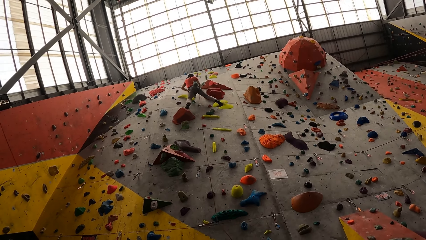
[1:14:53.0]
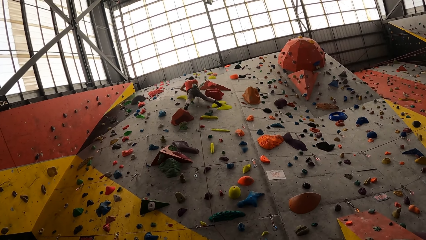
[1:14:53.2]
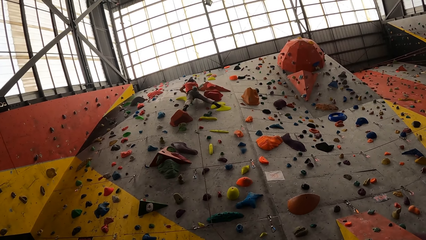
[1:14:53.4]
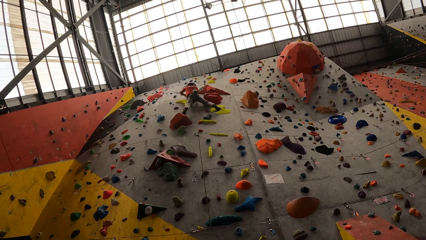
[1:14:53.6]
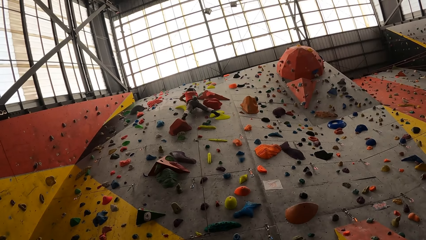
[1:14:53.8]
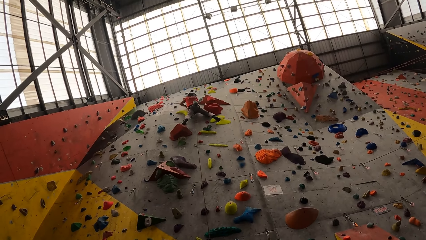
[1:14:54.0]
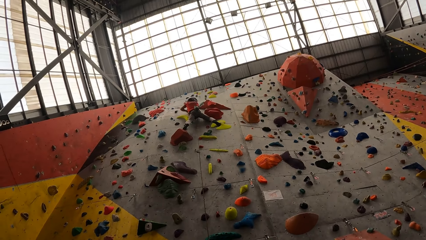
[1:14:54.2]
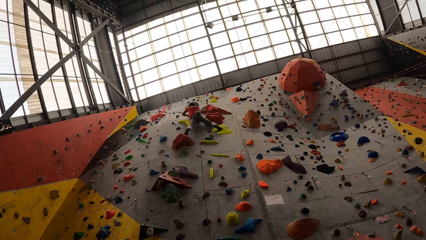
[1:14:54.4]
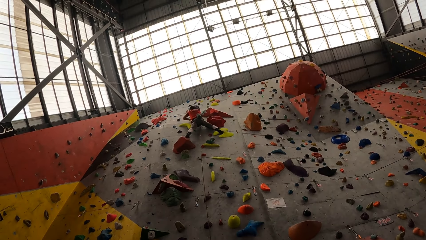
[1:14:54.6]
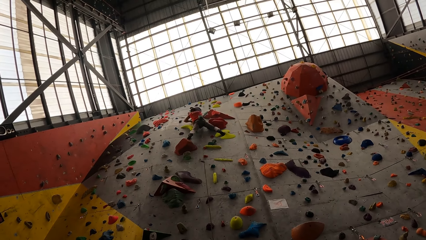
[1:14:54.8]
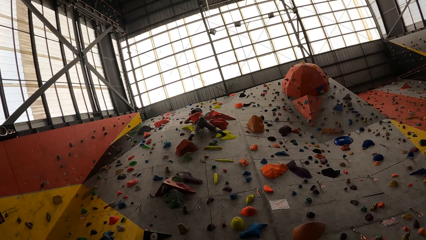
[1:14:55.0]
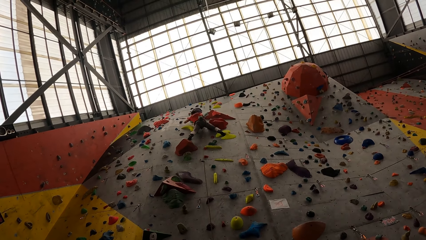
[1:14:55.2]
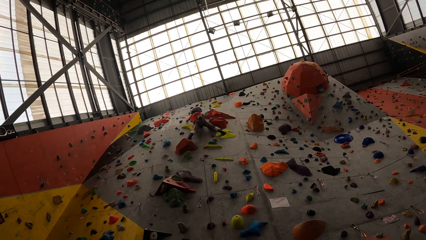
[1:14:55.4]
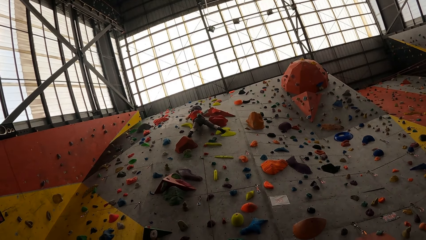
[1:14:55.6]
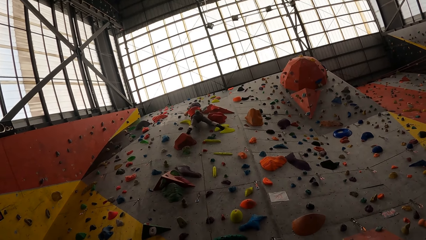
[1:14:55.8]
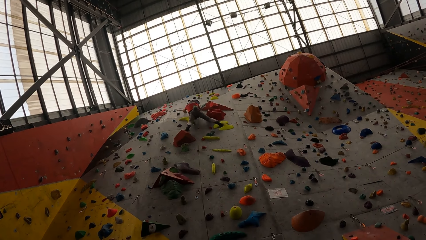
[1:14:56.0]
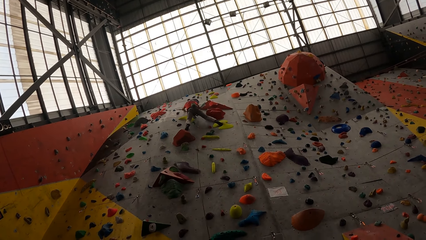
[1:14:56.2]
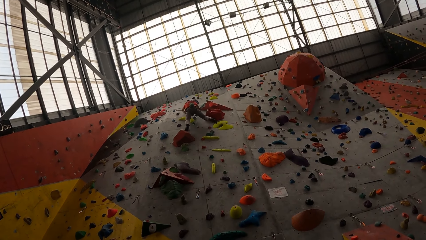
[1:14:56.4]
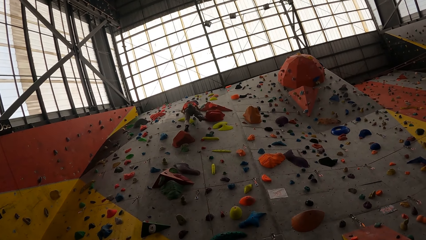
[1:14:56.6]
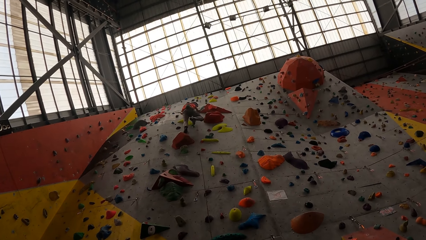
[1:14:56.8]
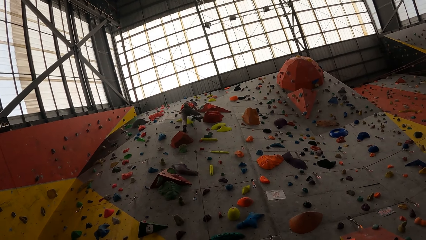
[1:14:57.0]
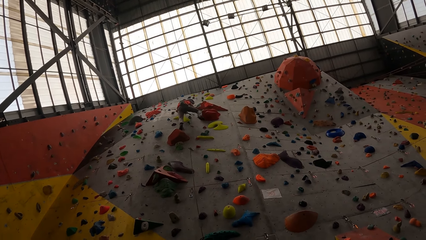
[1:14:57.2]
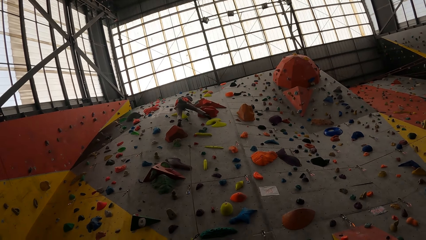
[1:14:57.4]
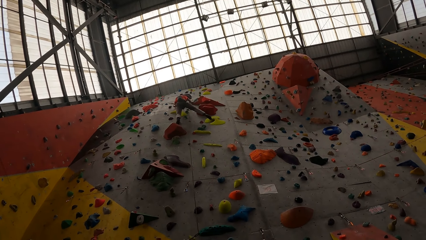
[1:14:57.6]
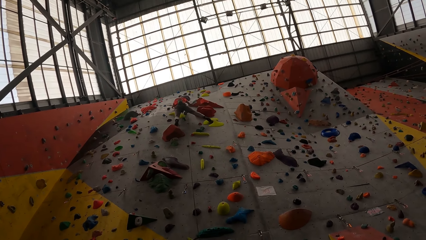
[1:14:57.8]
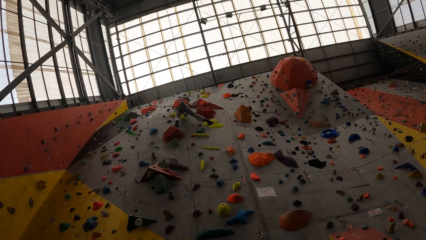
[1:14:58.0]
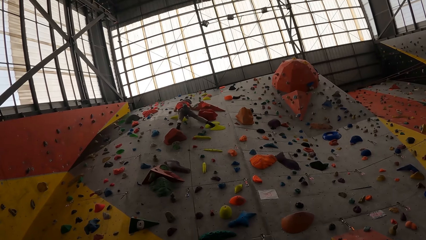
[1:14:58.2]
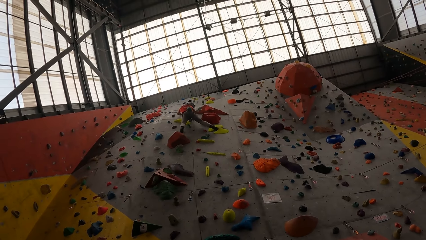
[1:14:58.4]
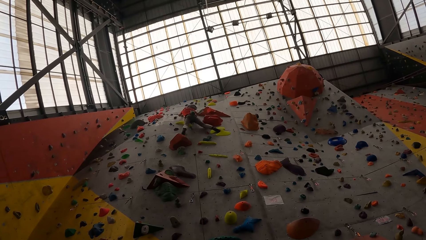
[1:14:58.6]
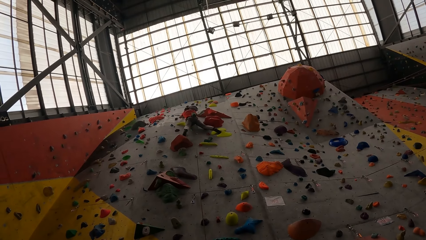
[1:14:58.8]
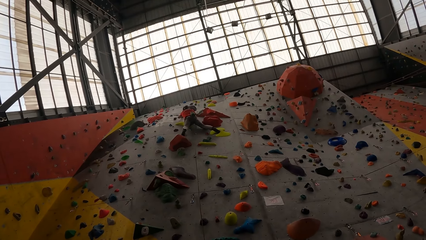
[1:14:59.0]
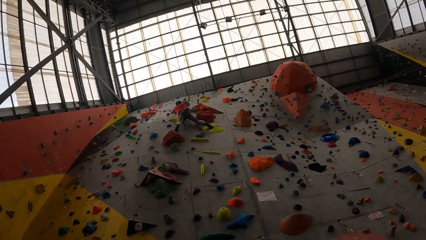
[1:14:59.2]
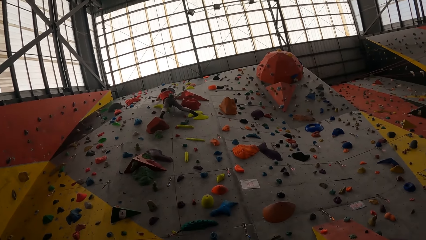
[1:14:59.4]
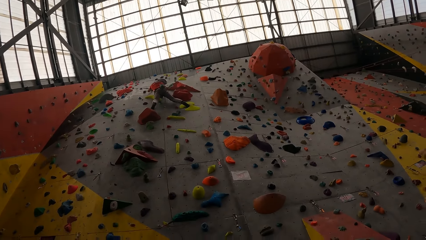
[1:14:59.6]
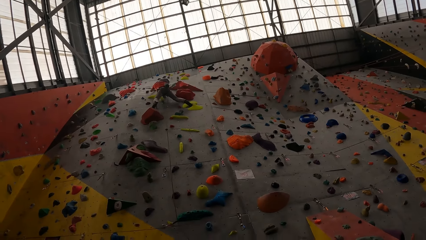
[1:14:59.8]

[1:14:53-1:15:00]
The male climbs the wall.

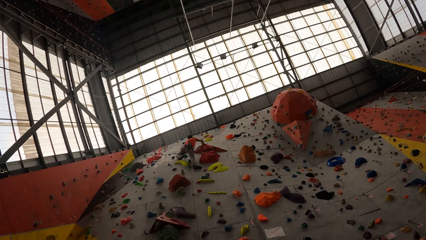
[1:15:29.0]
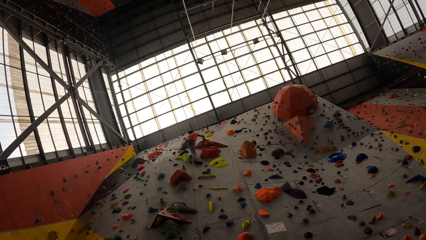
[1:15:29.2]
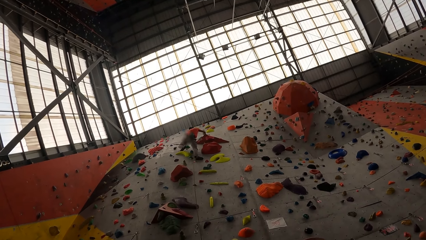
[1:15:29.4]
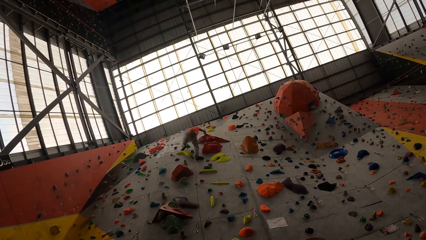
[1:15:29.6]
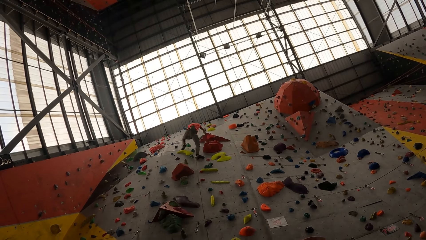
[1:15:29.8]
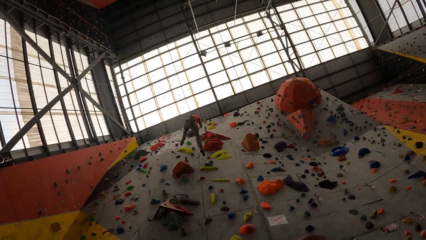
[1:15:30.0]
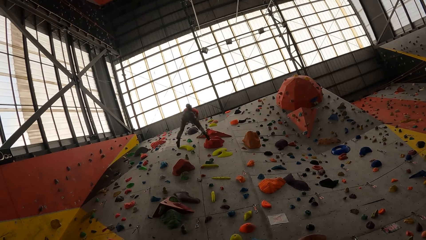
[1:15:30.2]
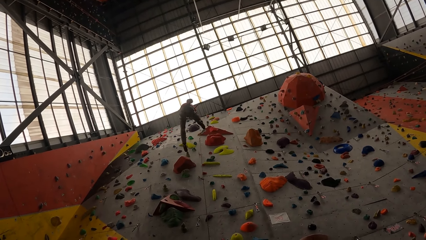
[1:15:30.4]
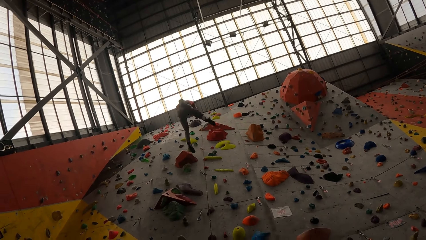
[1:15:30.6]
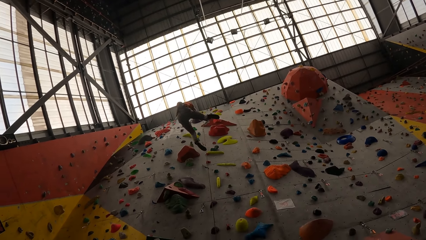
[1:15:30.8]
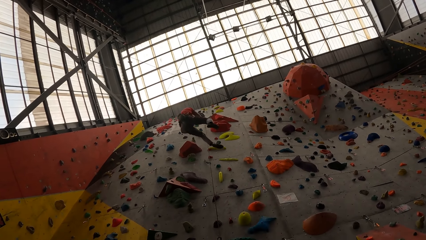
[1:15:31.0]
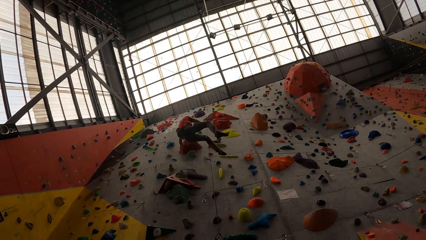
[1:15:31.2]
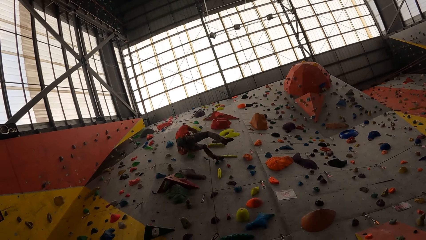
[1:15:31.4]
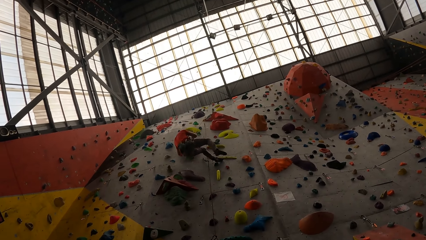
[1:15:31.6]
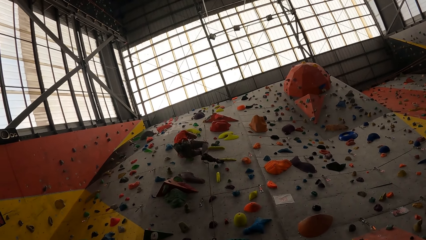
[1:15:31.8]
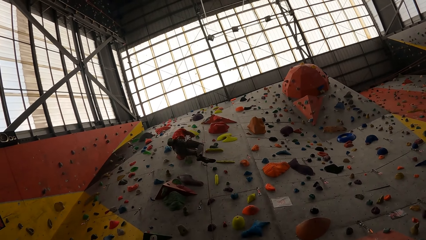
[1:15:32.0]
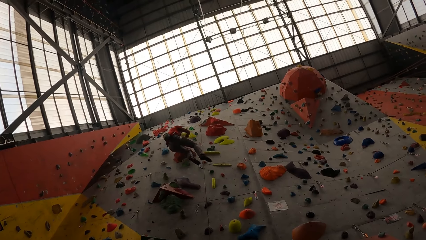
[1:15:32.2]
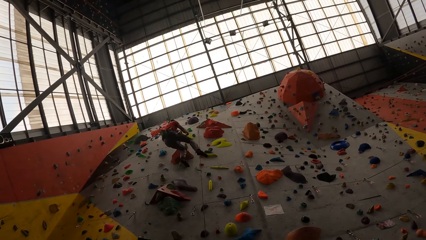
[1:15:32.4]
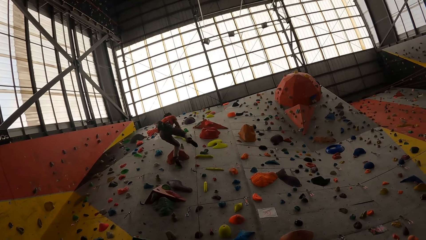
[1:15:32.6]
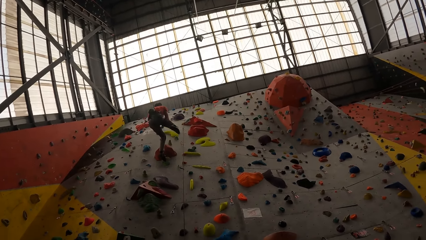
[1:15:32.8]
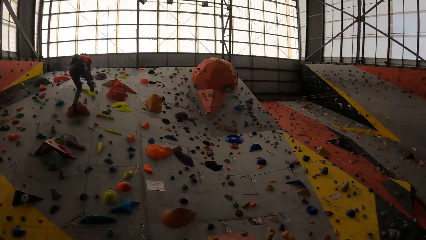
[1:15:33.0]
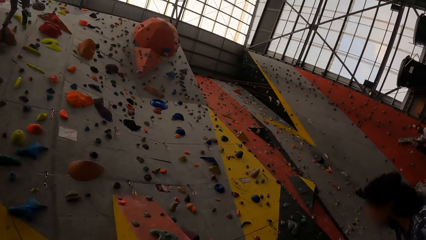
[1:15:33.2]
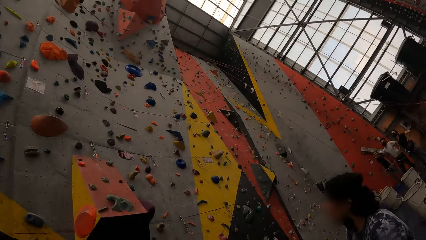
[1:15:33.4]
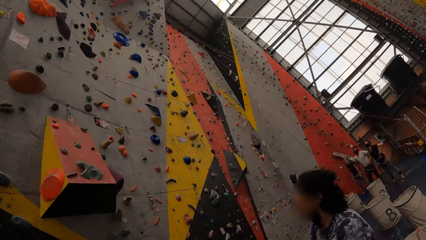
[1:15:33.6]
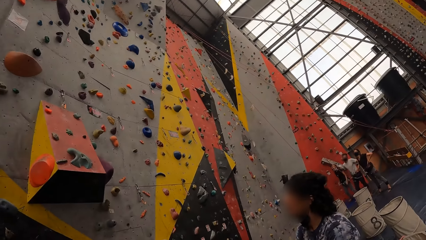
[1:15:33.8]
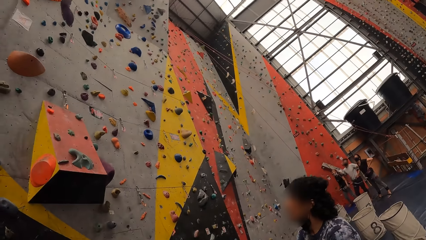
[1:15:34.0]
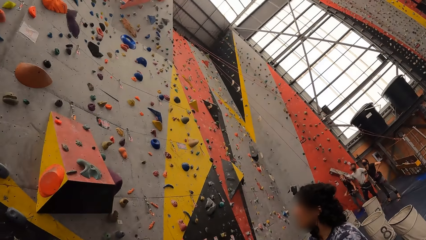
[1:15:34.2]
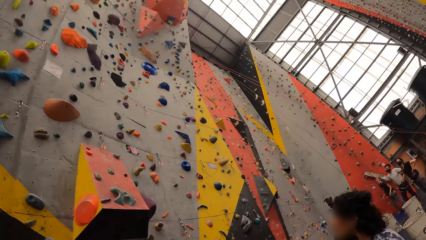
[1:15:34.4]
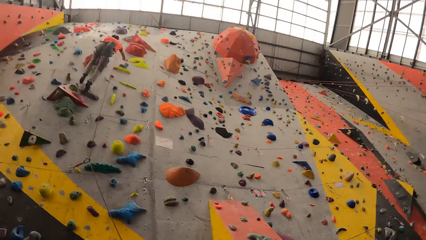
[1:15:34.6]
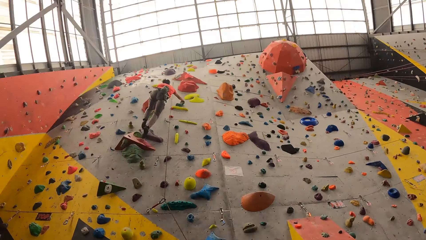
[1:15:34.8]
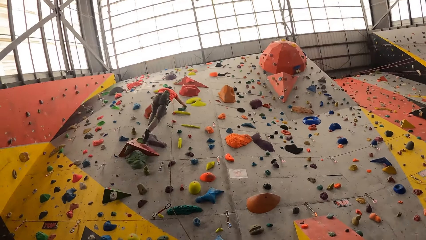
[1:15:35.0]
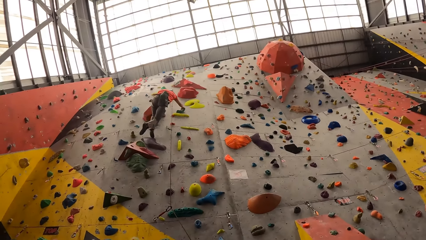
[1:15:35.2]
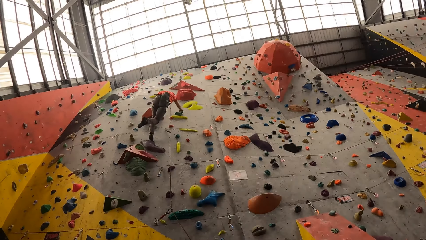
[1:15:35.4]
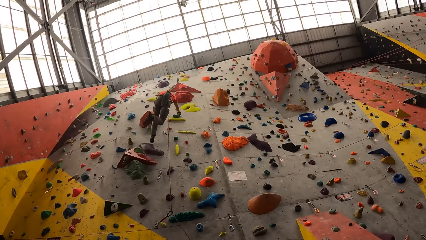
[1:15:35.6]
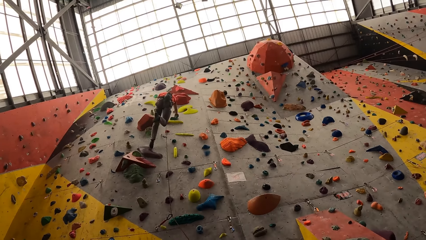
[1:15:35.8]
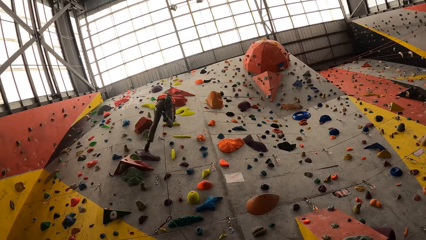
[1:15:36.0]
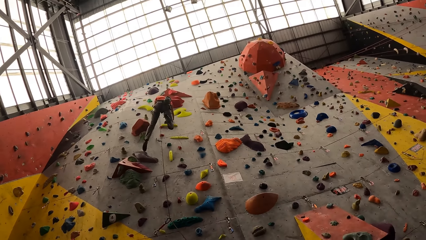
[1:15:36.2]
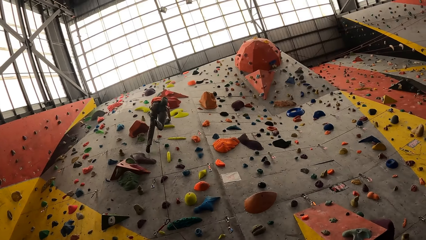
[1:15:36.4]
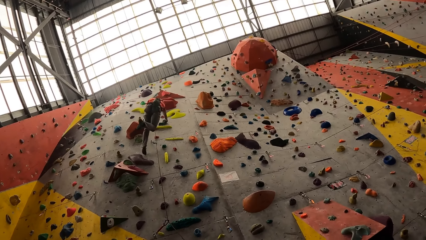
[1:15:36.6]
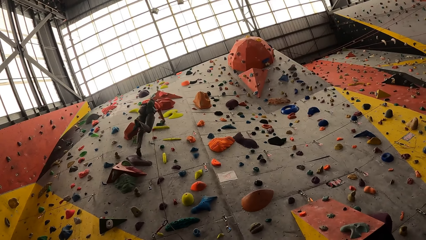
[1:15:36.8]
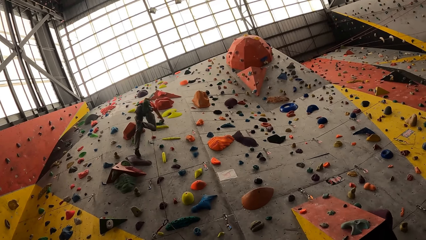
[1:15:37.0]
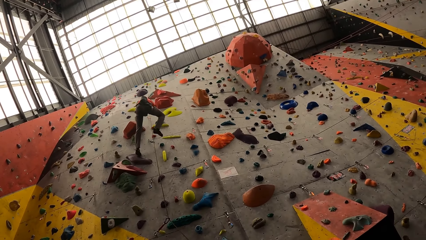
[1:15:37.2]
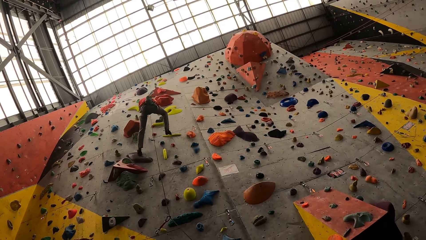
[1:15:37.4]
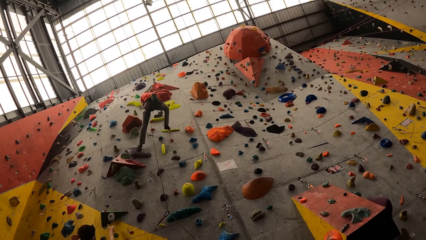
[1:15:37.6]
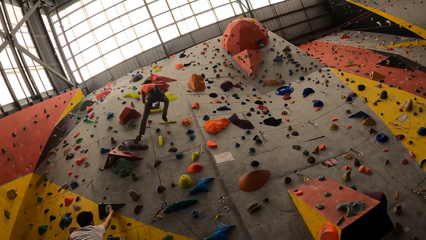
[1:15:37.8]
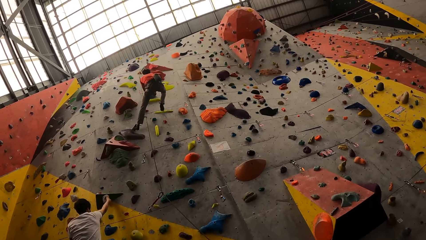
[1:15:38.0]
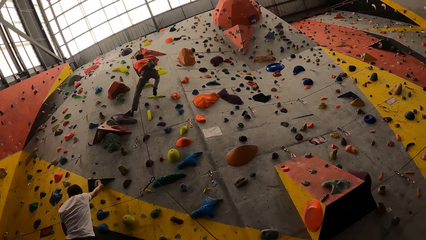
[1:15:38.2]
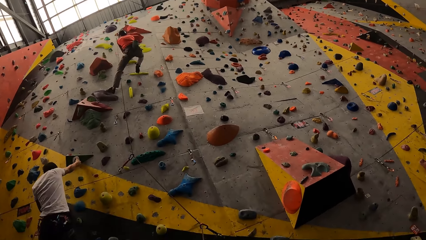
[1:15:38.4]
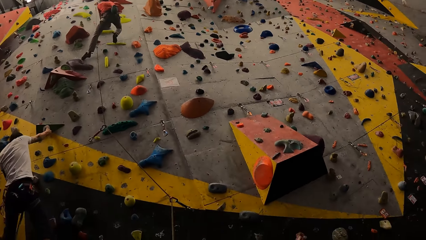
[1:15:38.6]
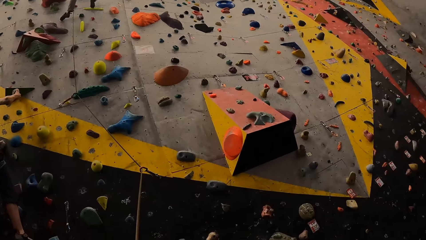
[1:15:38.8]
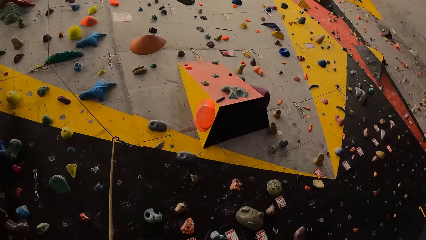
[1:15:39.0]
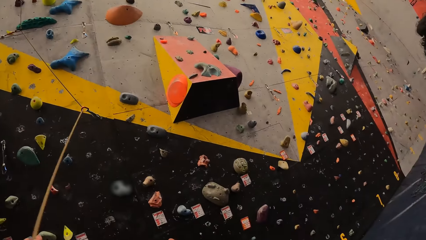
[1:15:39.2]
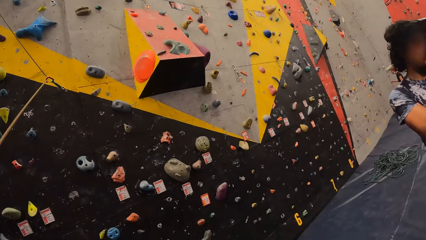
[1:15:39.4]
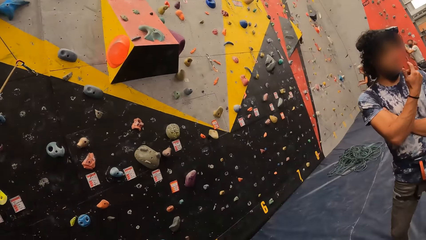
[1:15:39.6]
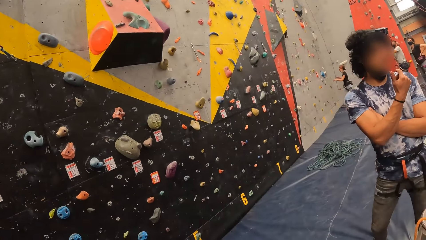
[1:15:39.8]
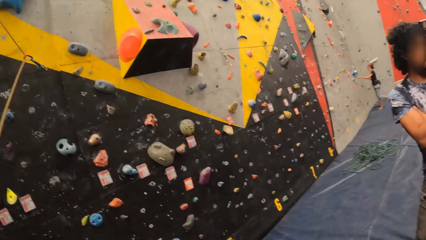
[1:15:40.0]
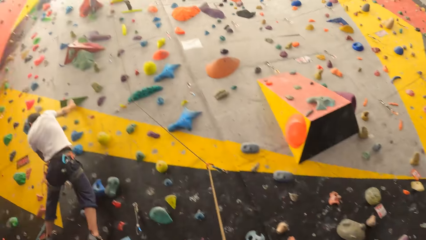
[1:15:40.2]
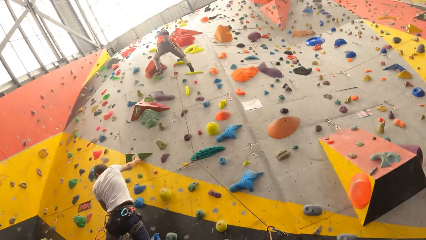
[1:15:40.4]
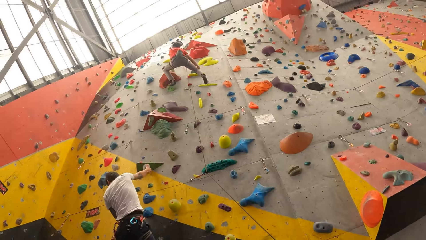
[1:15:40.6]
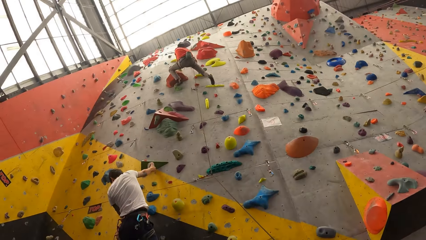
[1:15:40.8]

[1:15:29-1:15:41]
The male slides from the wall. The camera wearer looks around. The male climbs the wall. The camera wearer looks around.
